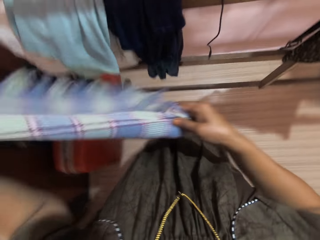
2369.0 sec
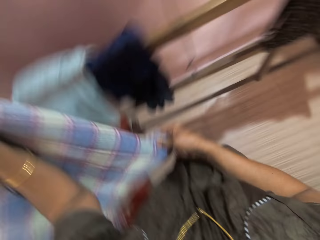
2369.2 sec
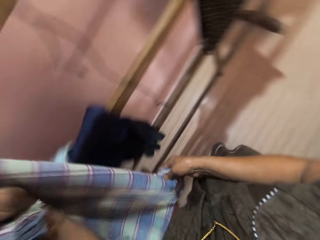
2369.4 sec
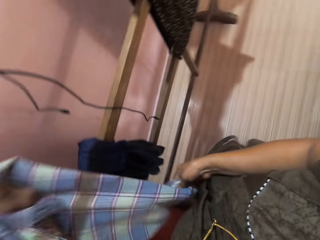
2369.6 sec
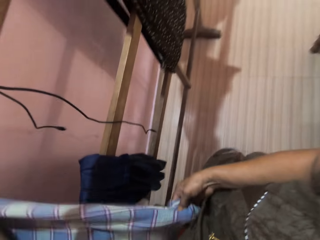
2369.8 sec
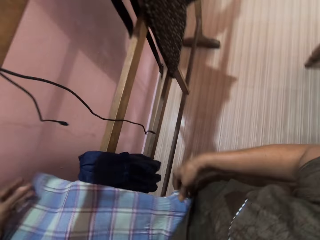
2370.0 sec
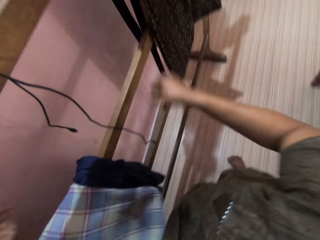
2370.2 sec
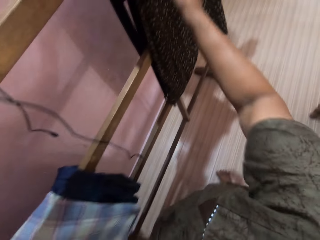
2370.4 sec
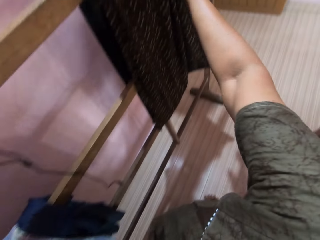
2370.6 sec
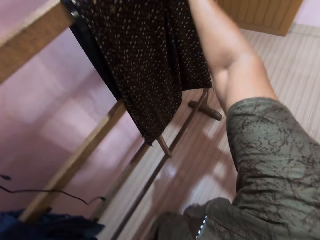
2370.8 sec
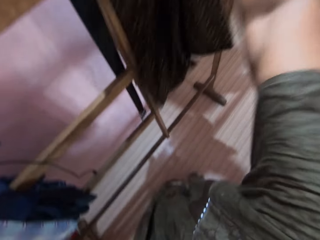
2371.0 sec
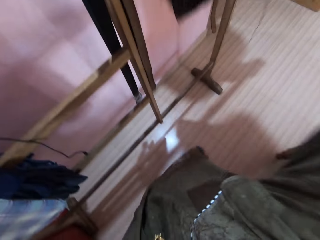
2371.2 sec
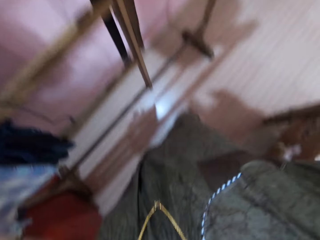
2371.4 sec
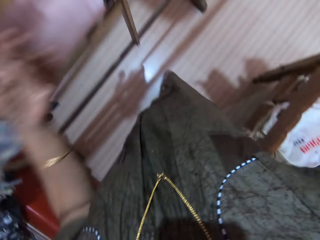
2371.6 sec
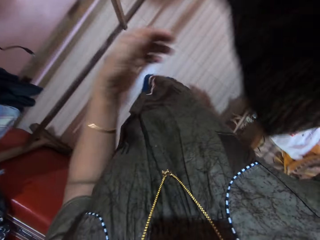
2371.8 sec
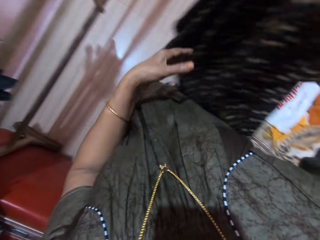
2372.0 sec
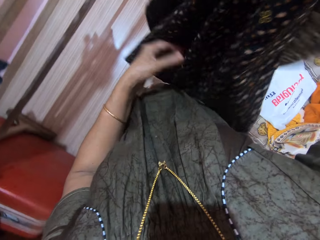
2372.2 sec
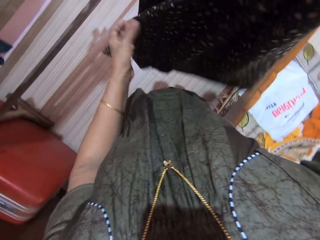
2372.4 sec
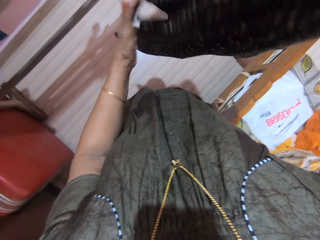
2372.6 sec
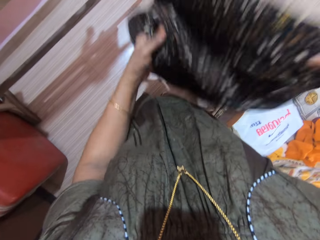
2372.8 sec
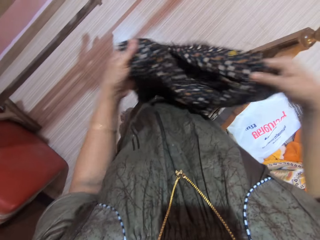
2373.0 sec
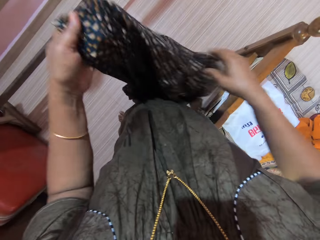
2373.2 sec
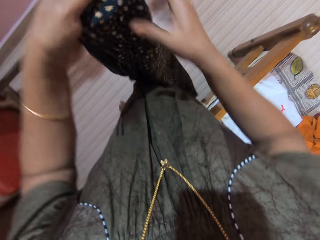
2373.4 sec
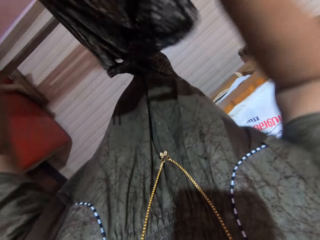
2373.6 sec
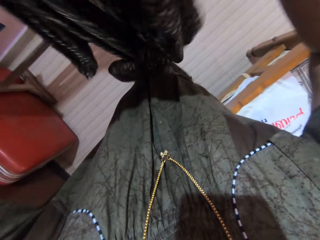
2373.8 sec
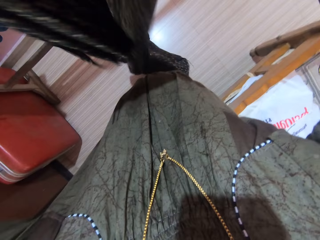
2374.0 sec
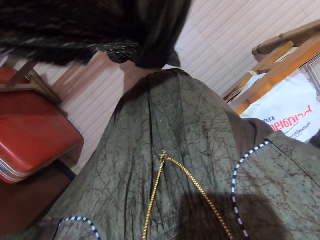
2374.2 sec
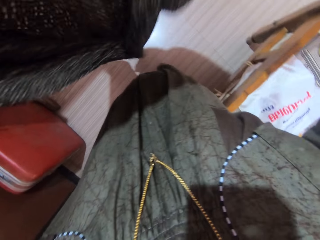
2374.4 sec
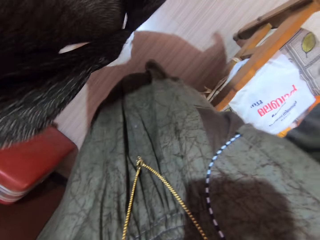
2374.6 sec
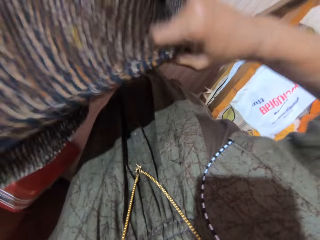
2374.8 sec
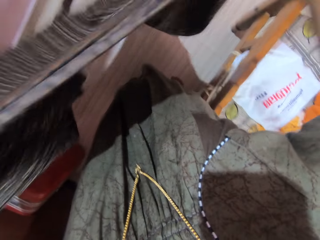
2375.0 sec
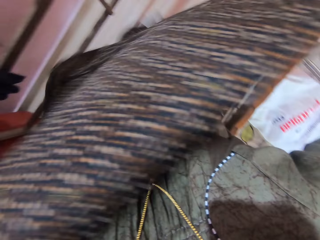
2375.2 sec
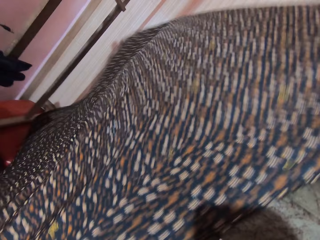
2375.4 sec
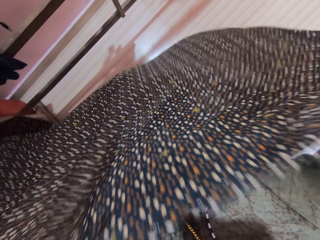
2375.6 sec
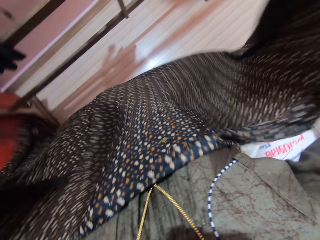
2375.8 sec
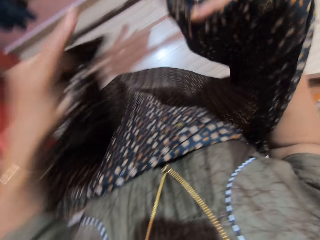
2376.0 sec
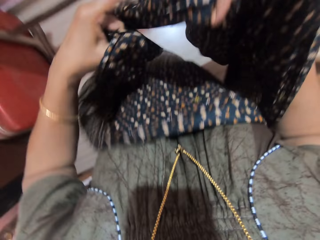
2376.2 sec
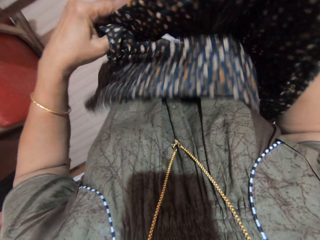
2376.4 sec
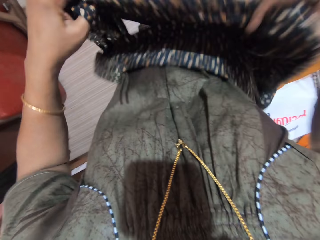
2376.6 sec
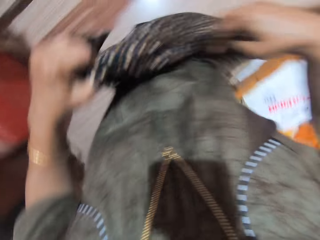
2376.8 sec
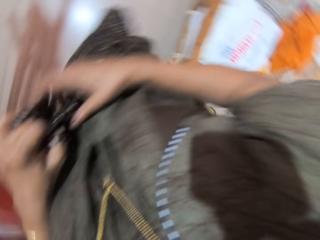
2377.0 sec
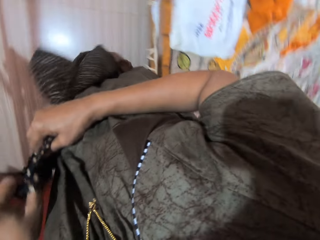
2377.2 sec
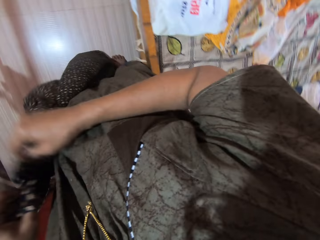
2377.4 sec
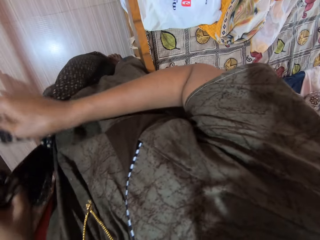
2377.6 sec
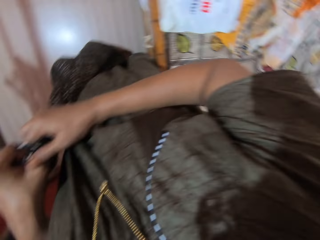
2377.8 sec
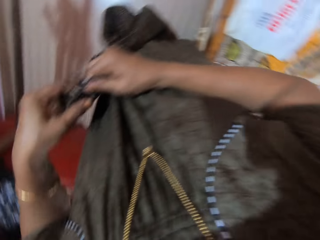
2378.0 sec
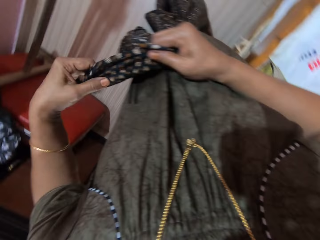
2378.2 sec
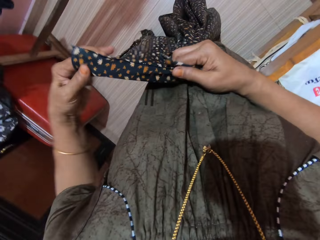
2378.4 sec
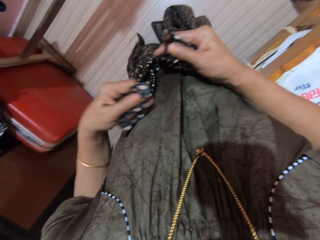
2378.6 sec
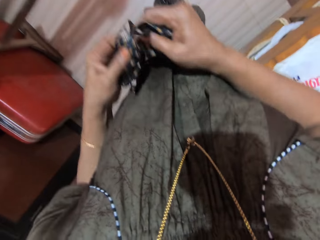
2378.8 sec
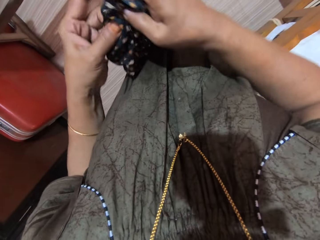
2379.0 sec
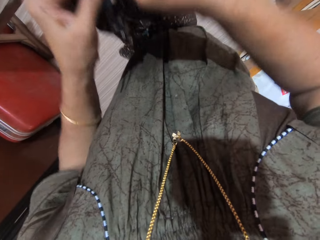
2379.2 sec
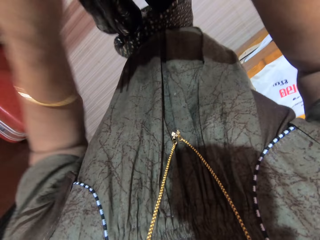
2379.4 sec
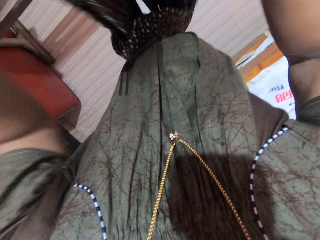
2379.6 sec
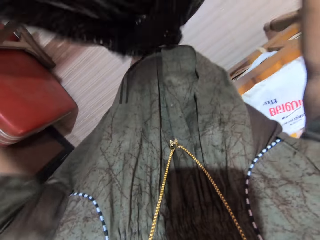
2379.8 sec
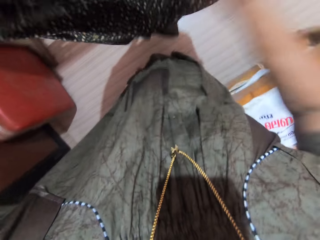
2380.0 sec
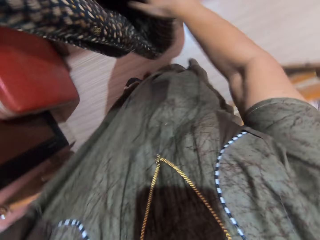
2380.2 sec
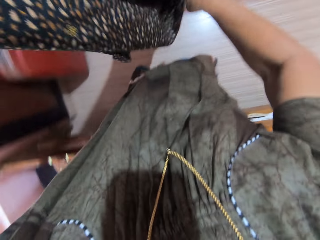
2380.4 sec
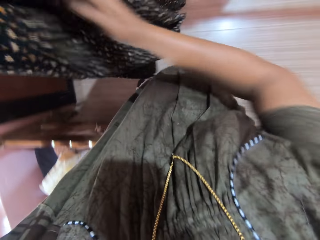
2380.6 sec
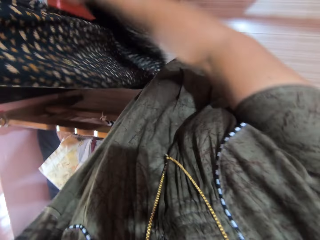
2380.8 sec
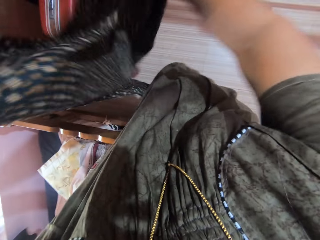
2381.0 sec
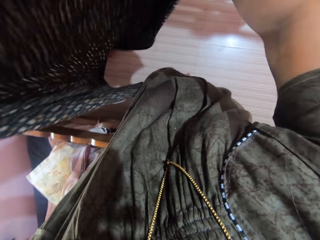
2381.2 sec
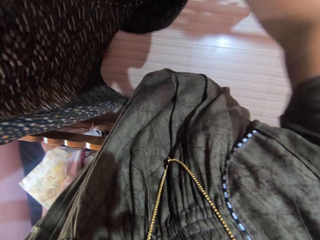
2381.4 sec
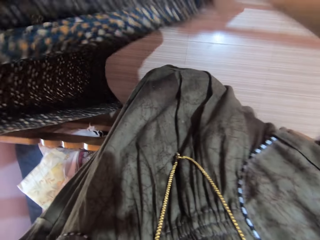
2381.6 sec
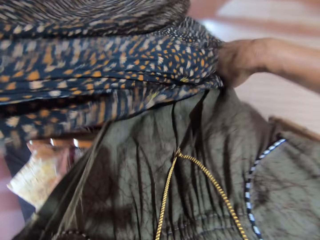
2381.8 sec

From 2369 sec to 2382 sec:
The camera wearer places the shawl on the cloth rack. She picks up a bedsheet from the cloth rack. She folds the bedsheet.

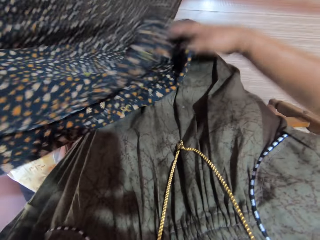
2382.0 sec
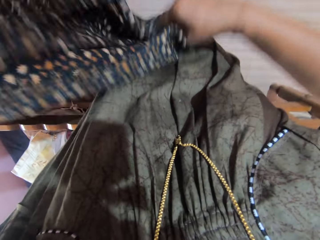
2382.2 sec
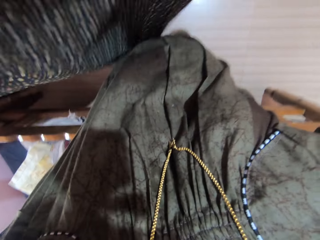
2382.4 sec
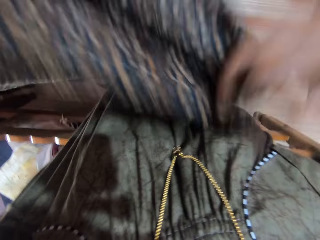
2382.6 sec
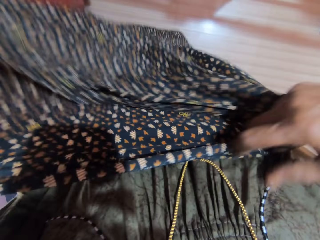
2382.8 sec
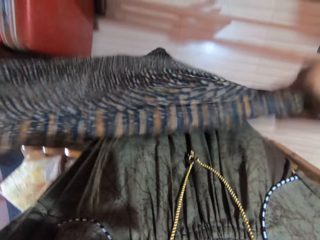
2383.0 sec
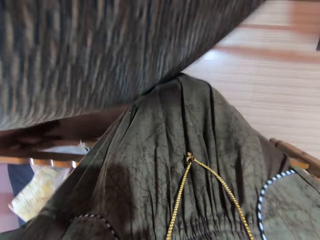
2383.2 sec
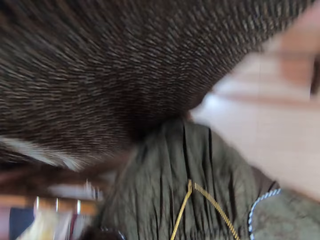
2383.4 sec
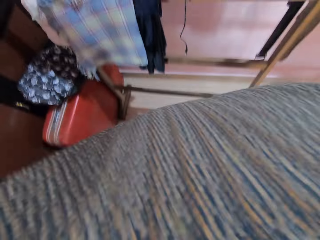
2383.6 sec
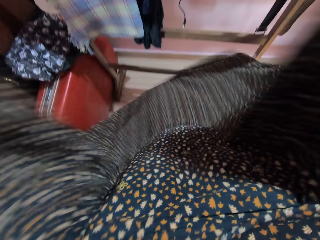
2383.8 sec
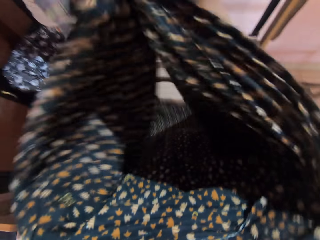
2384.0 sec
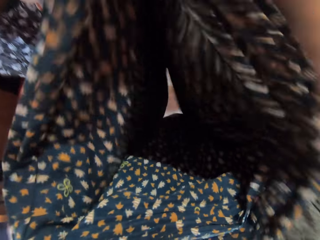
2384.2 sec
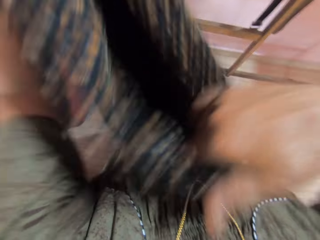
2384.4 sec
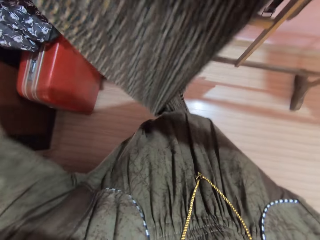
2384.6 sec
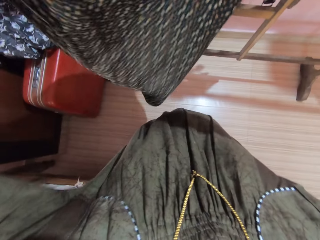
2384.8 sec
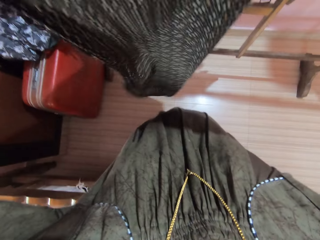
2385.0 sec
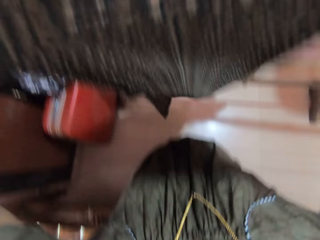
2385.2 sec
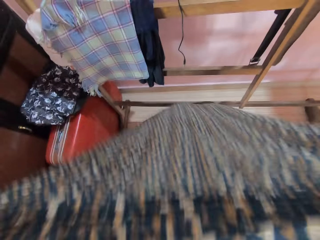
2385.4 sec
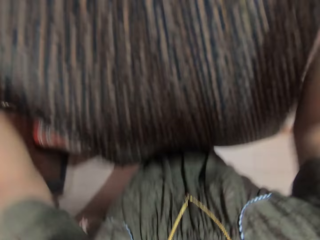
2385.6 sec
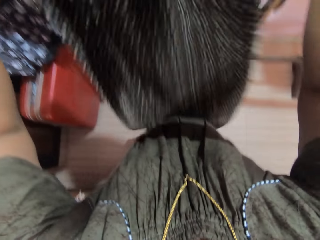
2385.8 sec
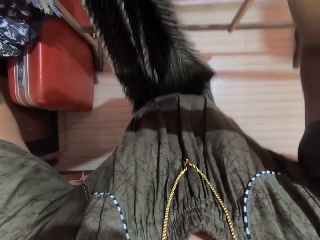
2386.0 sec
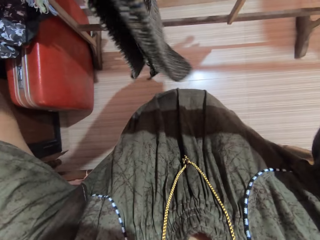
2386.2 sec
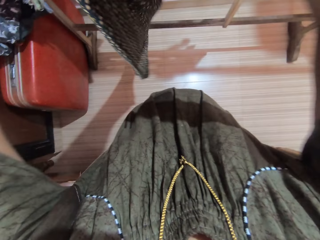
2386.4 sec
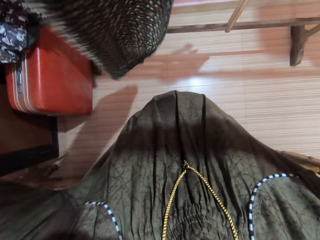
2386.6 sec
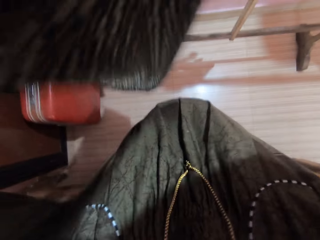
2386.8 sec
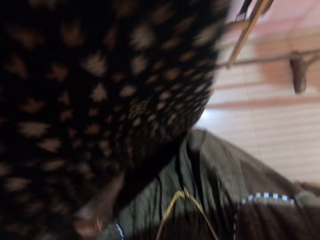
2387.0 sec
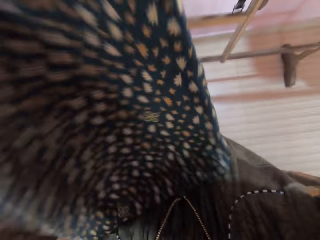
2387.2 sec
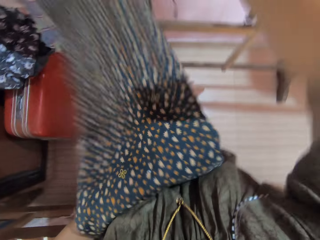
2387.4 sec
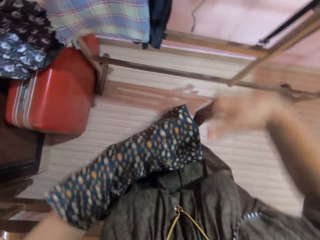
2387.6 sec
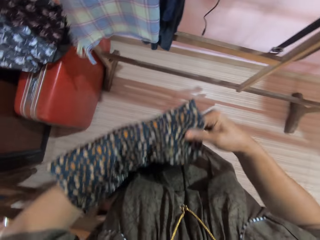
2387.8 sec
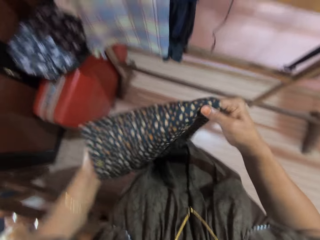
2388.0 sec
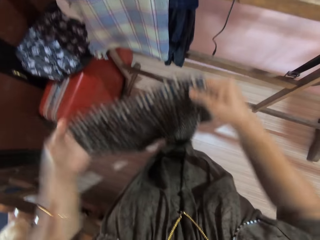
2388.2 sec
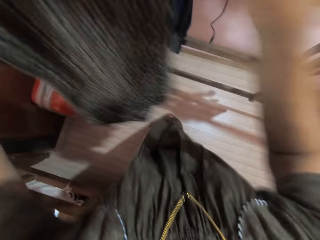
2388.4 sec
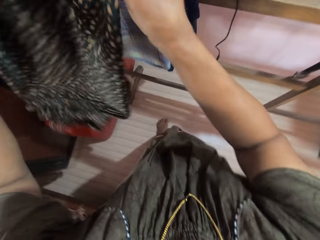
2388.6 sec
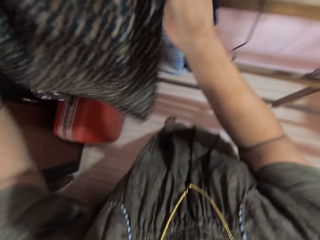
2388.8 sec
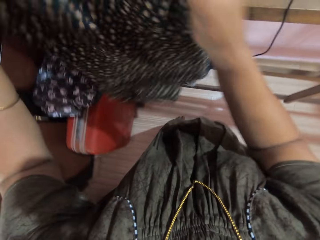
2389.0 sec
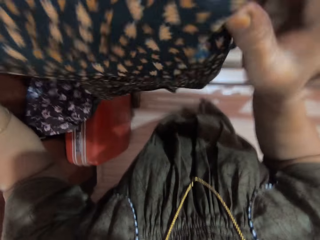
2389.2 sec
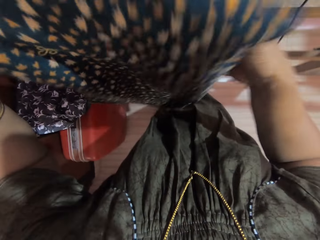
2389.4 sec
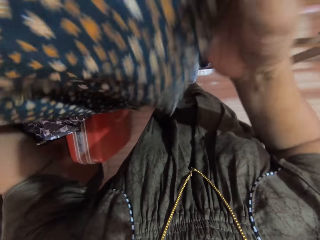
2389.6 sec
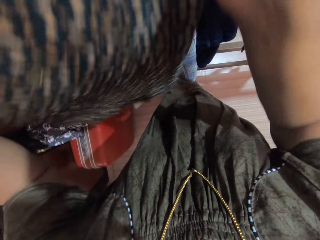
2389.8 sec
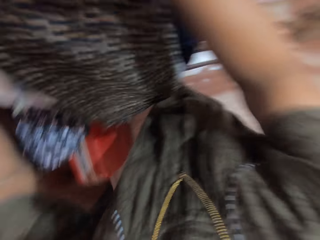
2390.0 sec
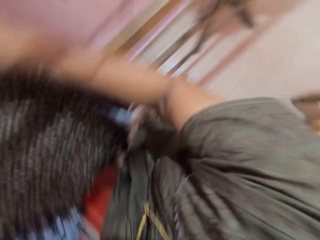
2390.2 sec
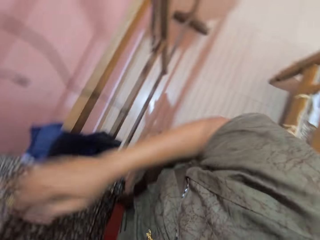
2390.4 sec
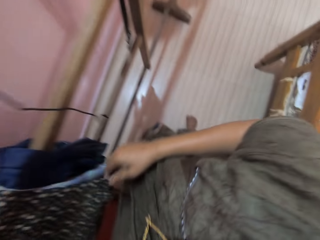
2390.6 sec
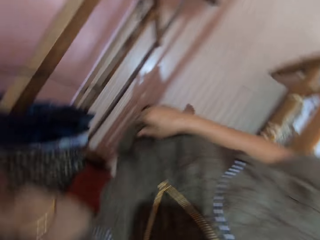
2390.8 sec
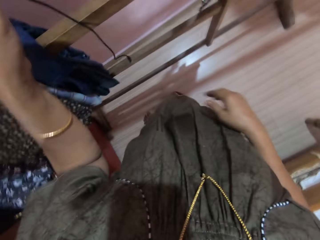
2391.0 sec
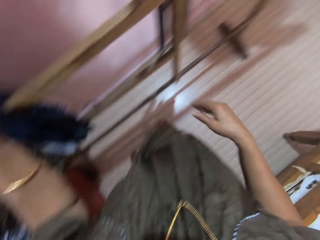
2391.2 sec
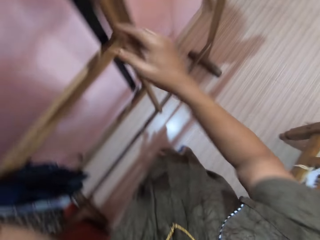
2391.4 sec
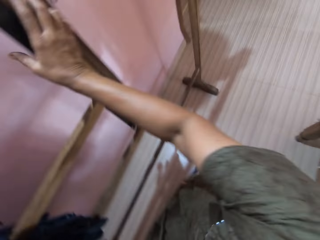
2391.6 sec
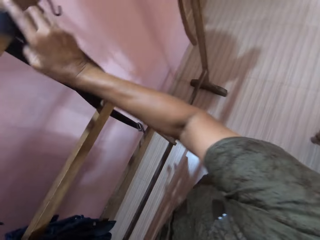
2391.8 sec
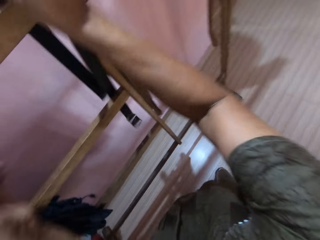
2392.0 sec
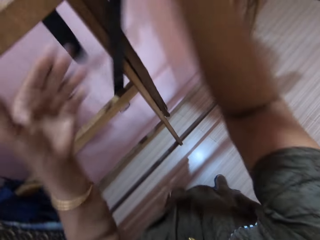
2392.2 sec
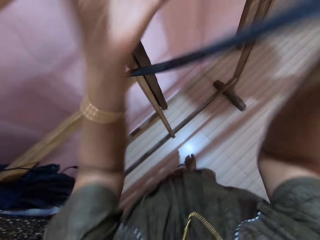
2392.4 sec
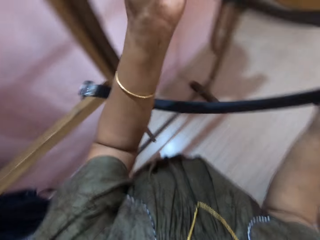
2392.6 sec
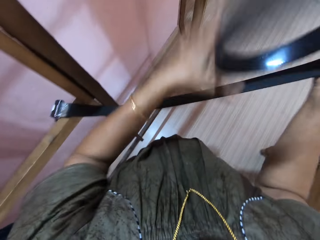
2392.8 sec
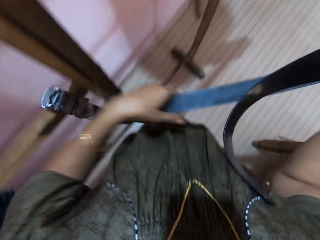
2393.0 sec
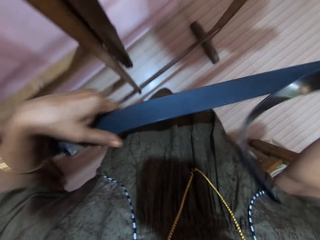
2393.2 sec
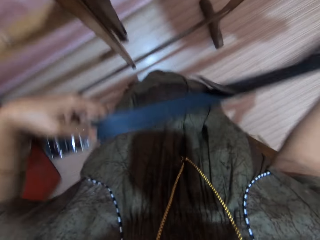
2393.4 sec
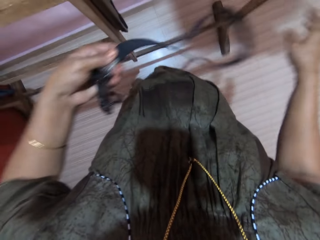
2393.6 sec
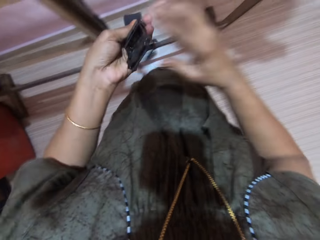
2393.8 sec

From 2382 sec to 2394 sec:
The camera wearer places the bedsheet on the cloth rack. They pick up a belt from the cloth rack.
